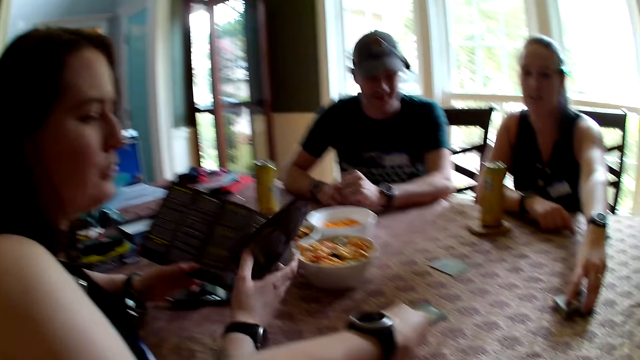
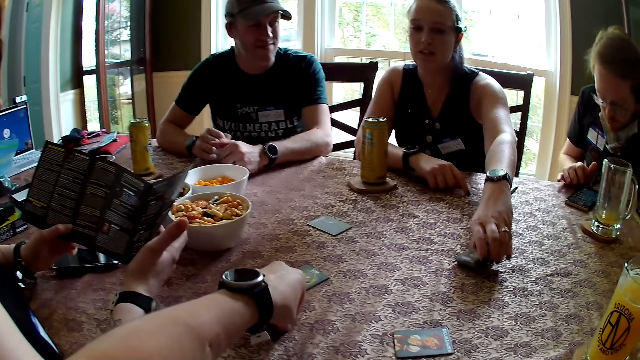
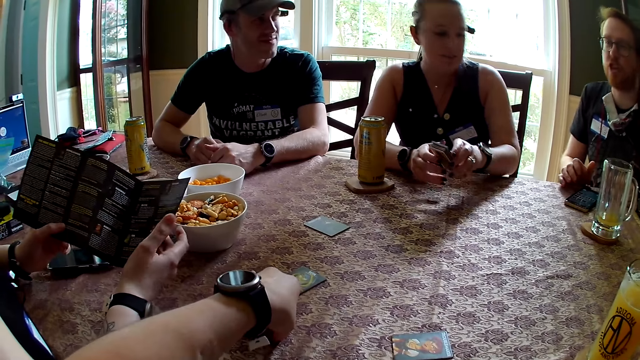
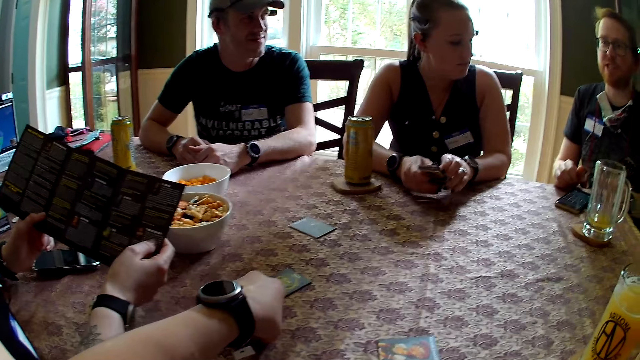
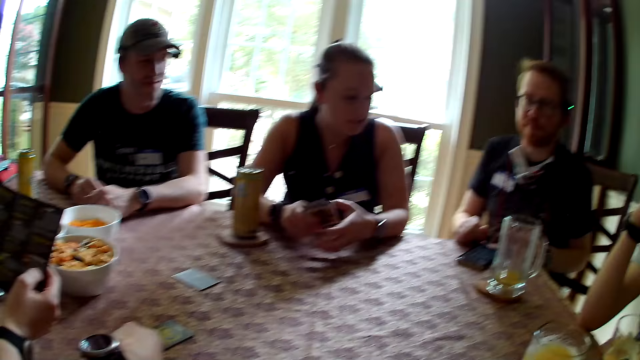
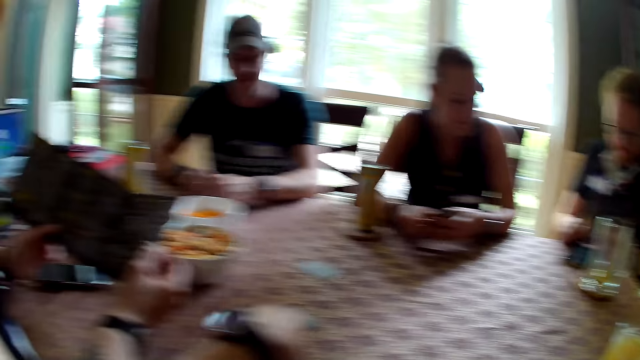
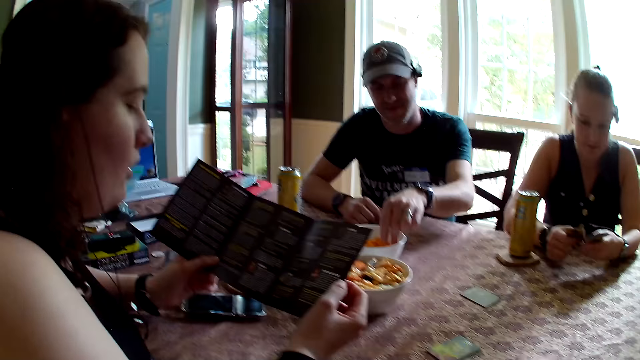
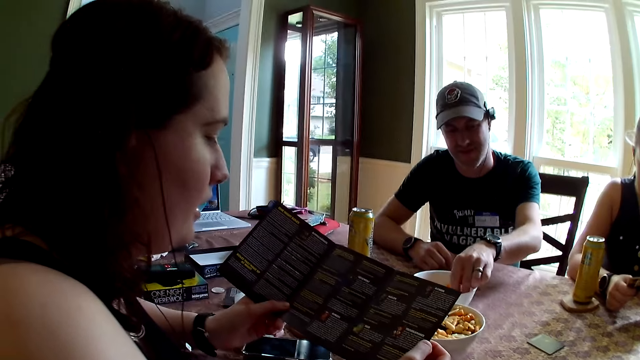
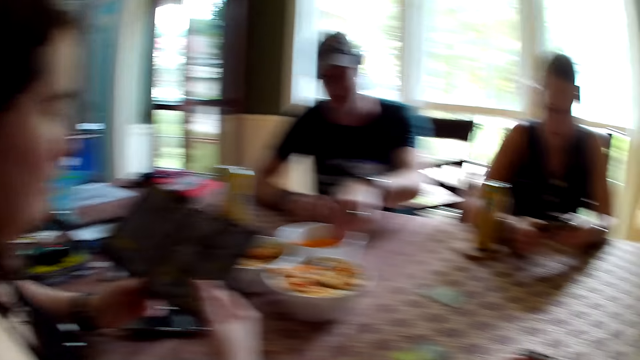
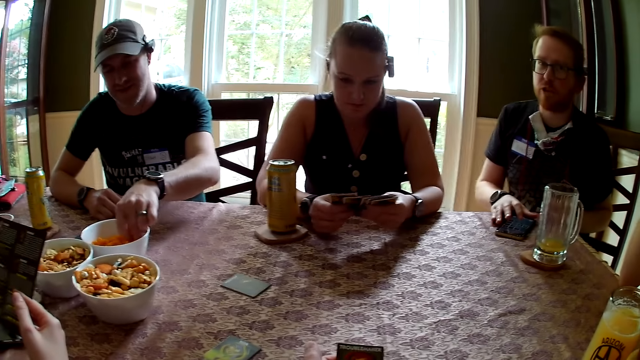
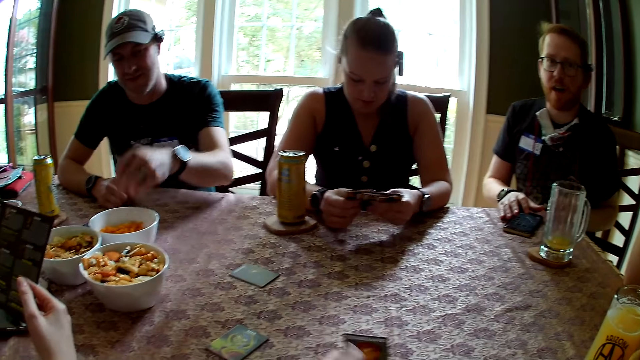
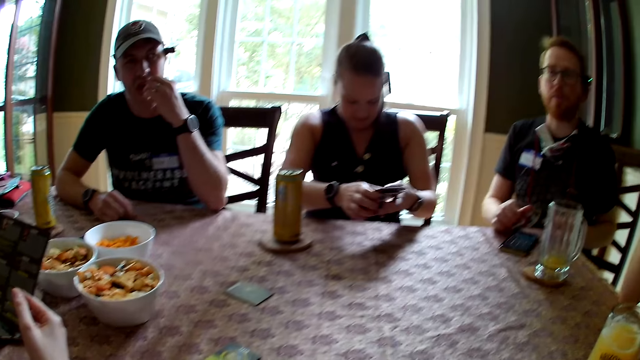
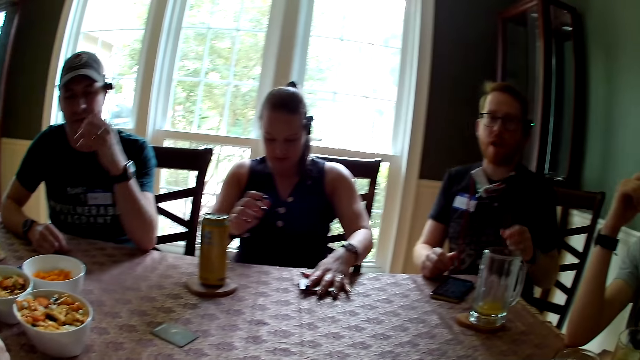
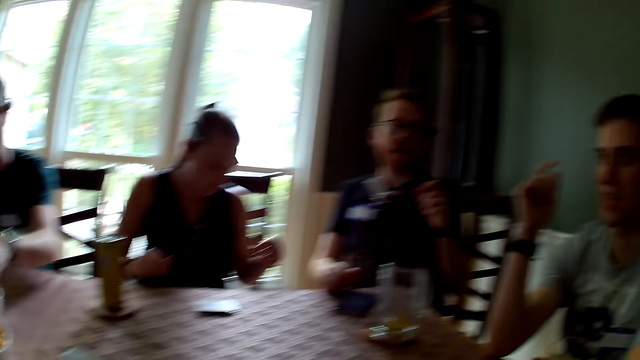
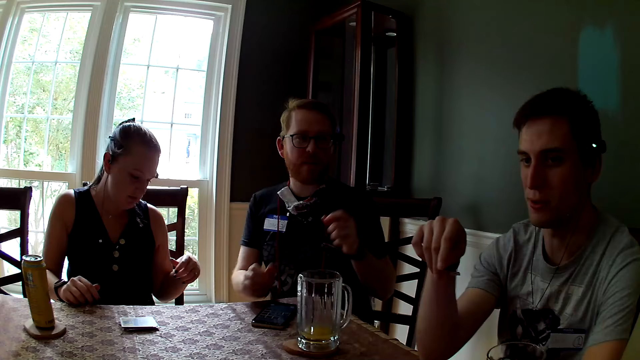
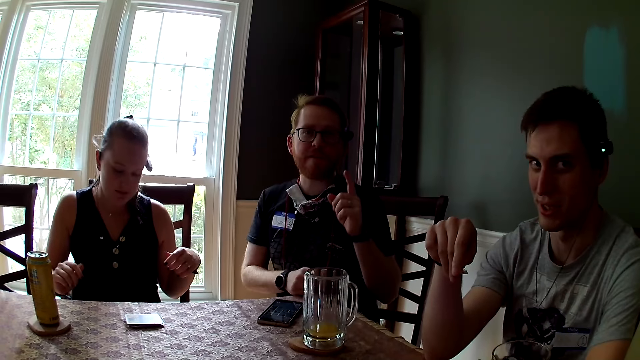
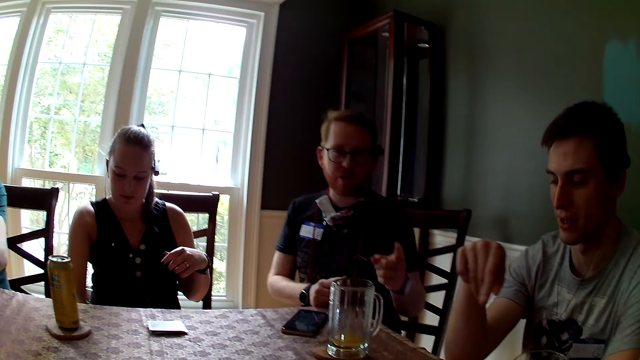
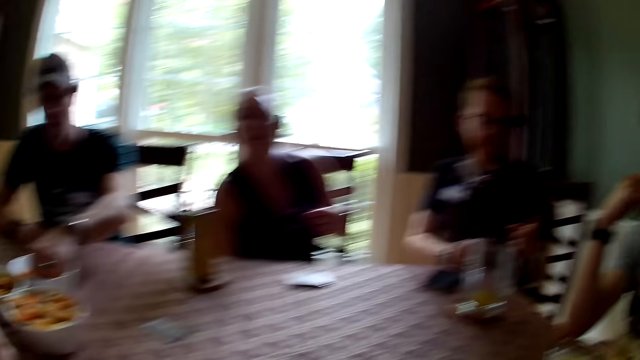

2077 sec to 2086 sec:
The woman carries a bunch of cards on the table with her left hand. The man picks chips in a plate on the table with his left hand and eats the chips with his left hand. The woman drops the bunch of cards on the table with her left hand.

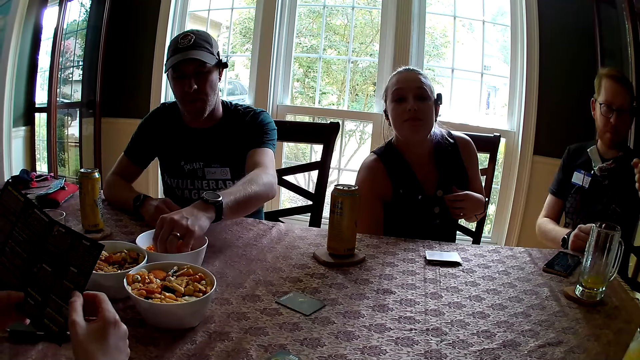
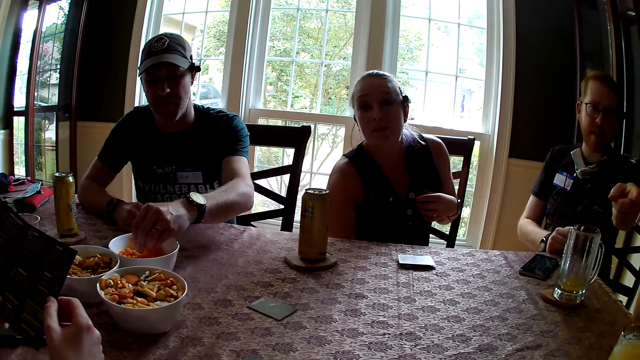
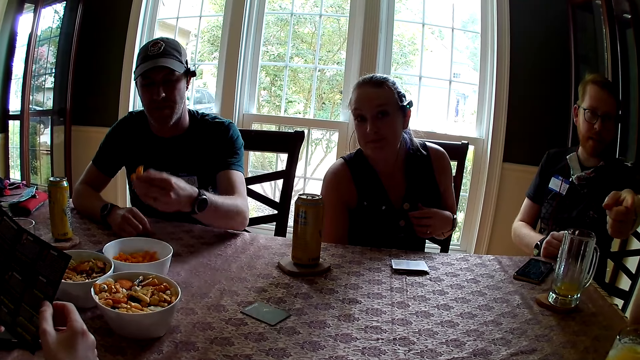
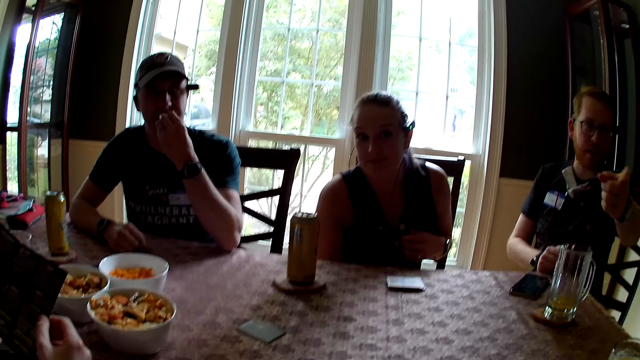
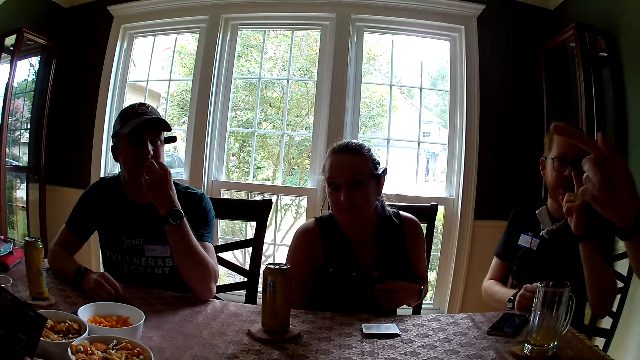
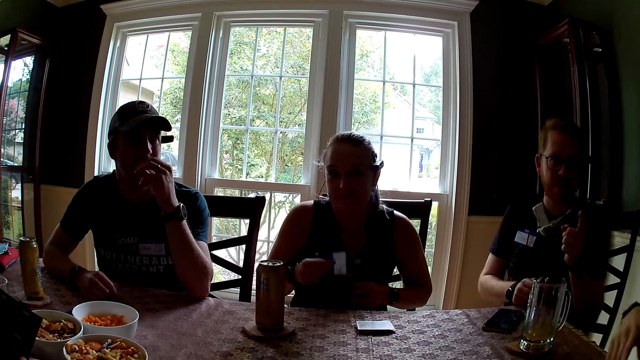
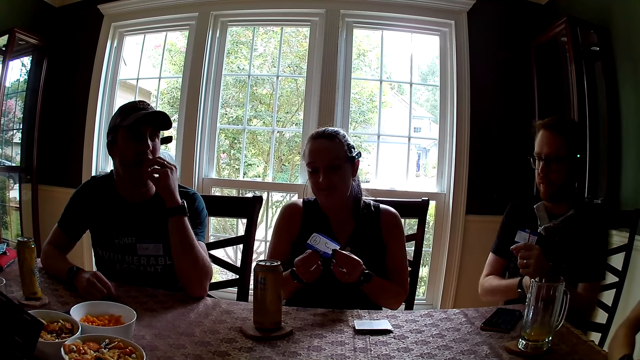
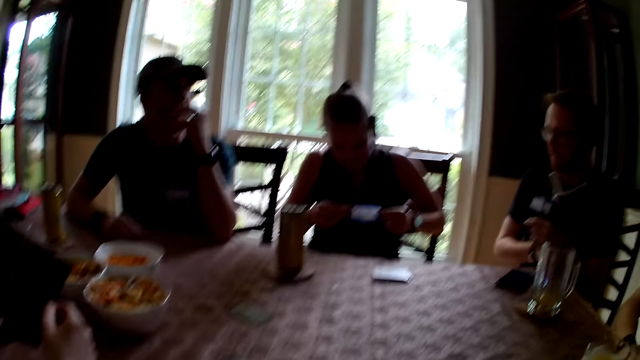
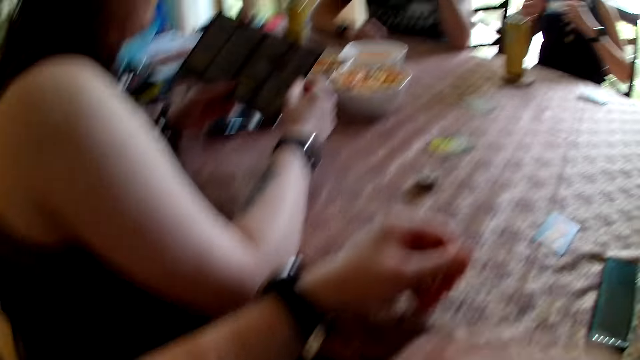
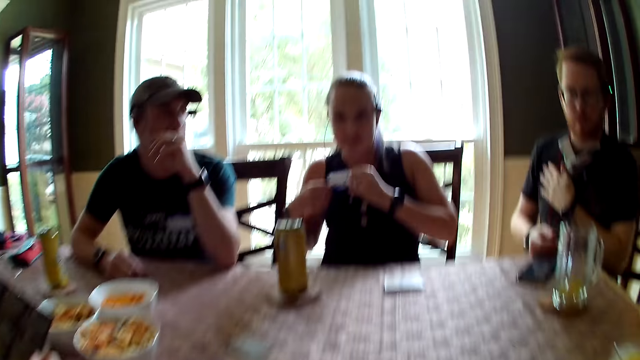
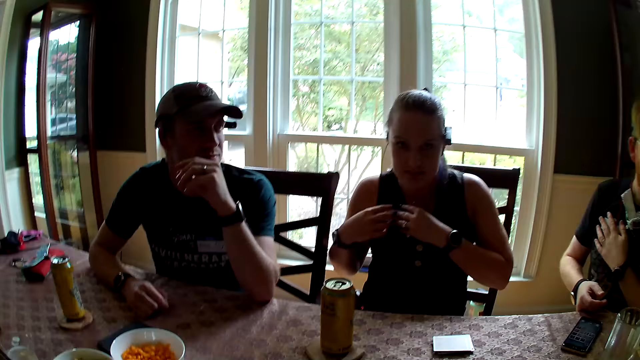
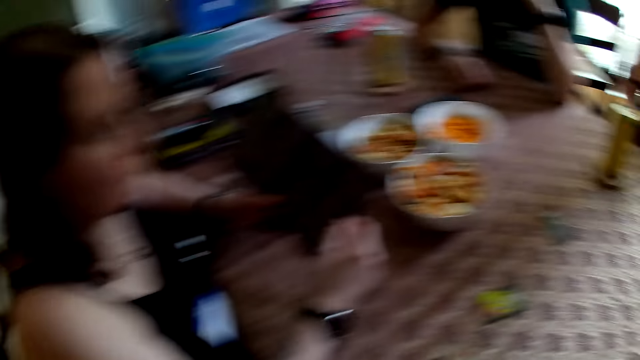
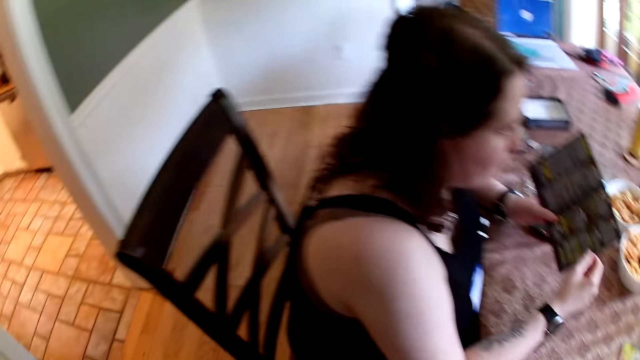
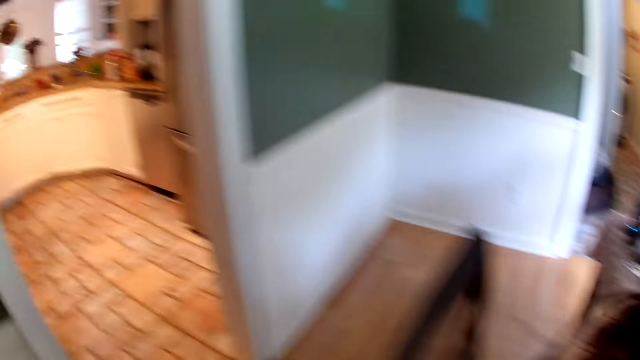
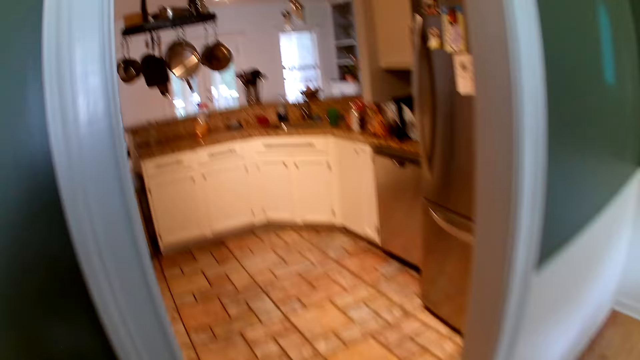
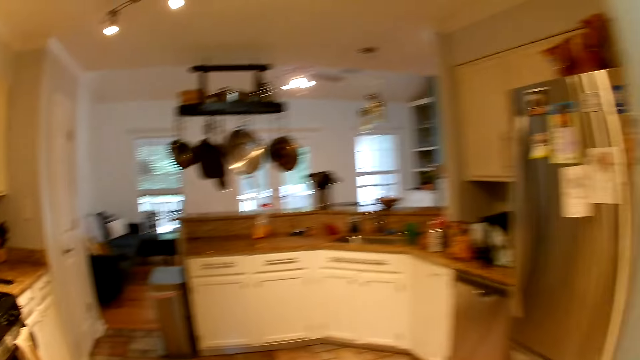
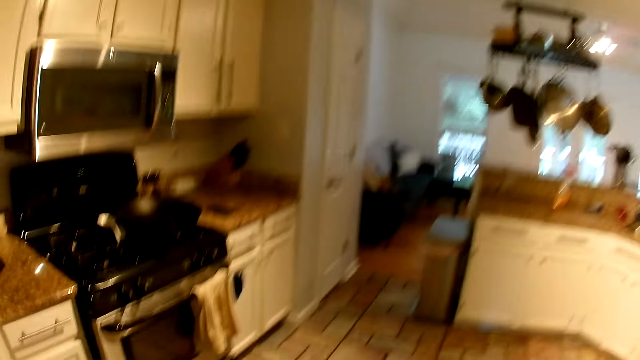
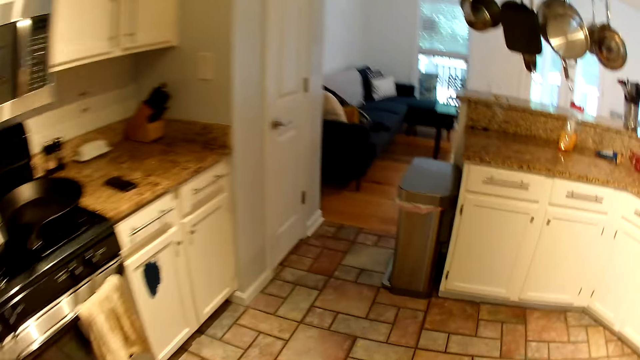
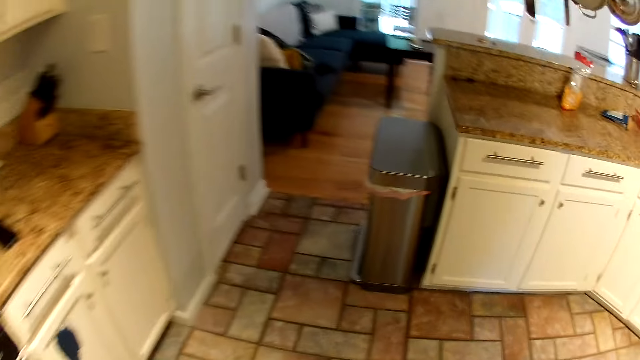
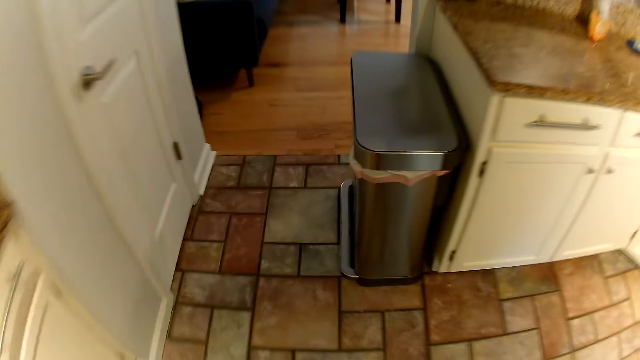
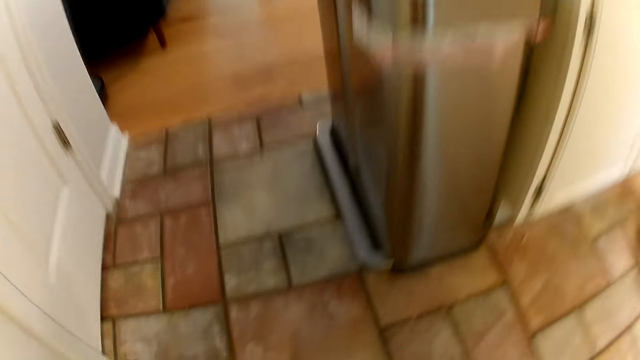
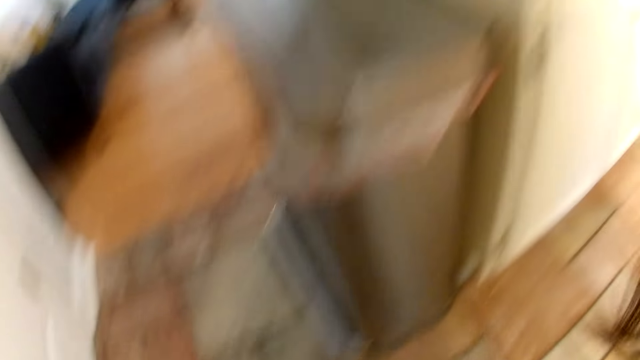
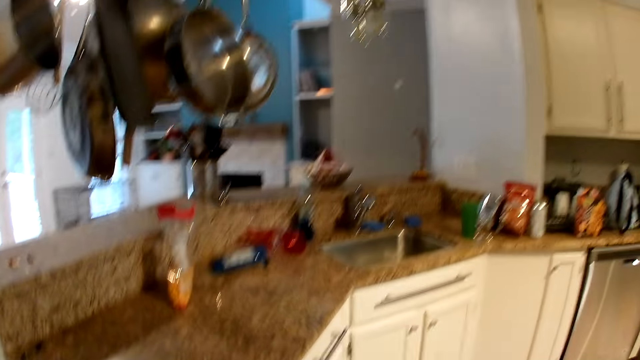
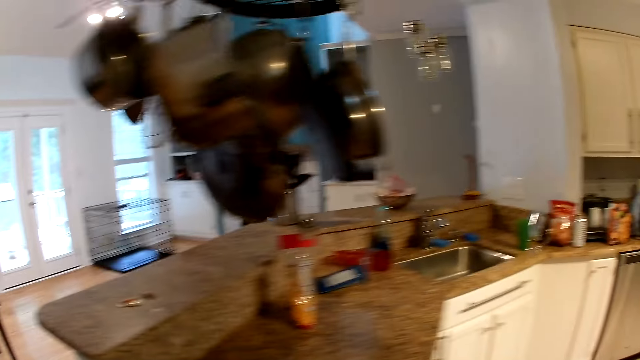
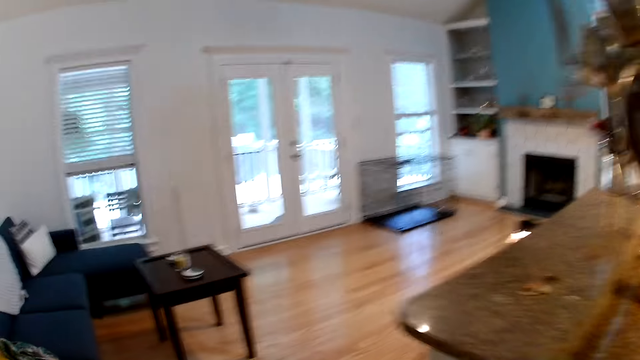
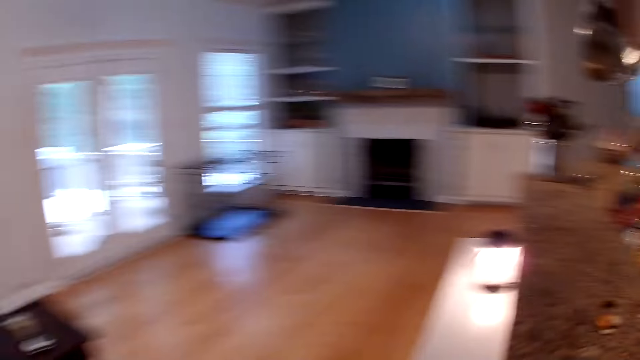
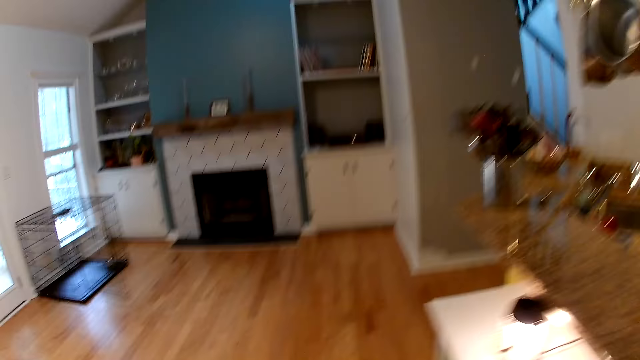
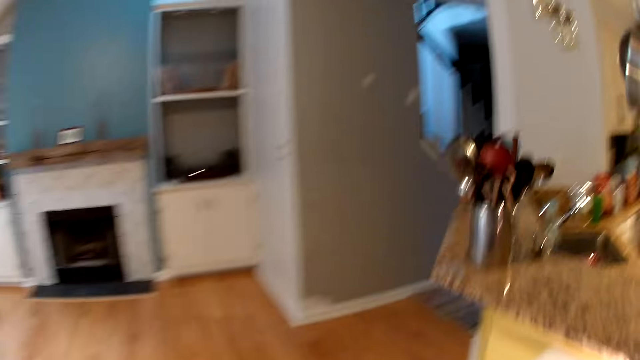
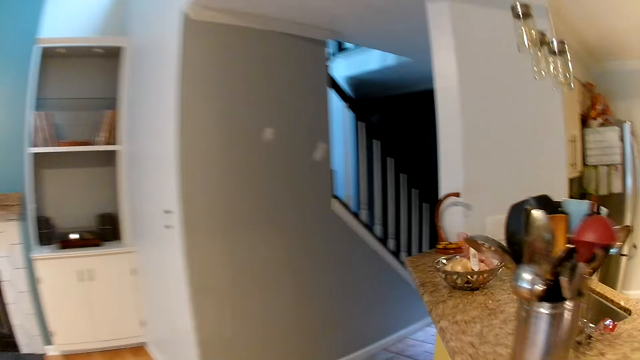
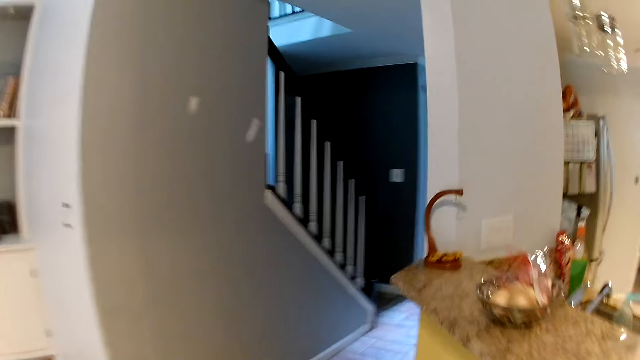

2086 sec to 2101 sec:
The man picks chips in a plate on the table with his left hand. The camera wearer looks at a woman. The man eats the chips with his left hand. The woman carries a tag on her lap with her right hand, passes the tag to her left hand, and places the tag on her dress with both hands. The camera wearer stands. She walks to the bathroom or kitchen from the dining room. She picks something on the floor. She throws chips into a sink in the kitchen with her right hand. She walks.
